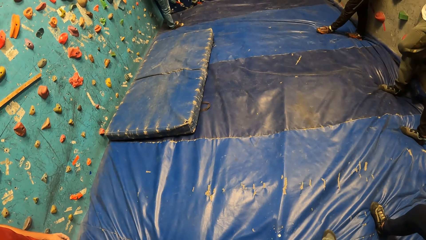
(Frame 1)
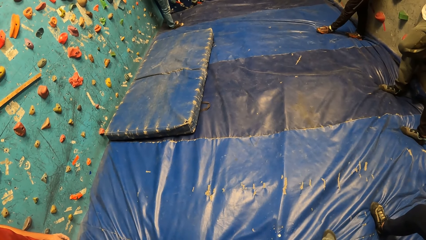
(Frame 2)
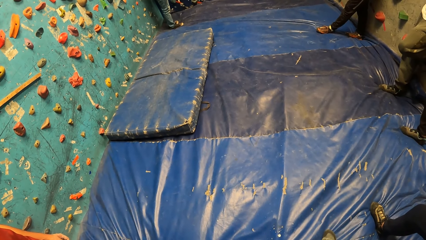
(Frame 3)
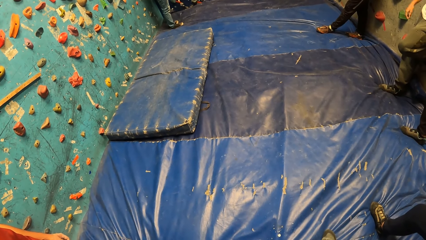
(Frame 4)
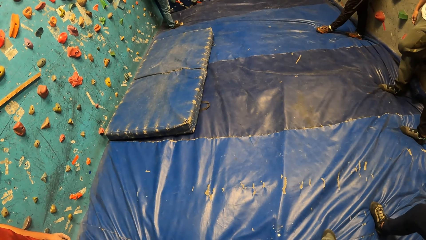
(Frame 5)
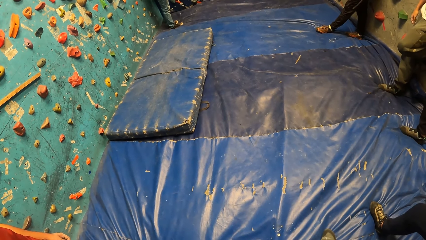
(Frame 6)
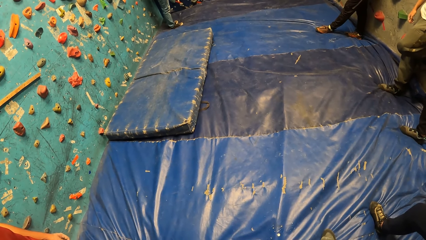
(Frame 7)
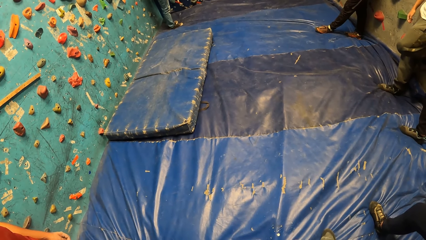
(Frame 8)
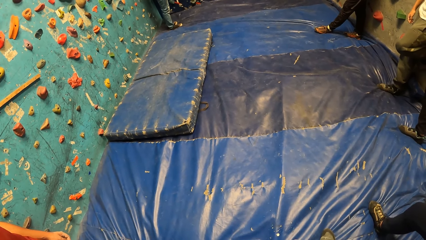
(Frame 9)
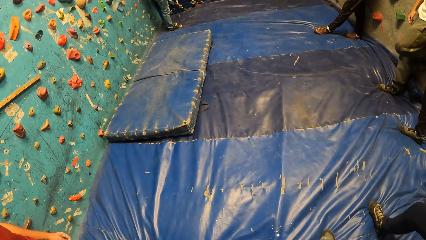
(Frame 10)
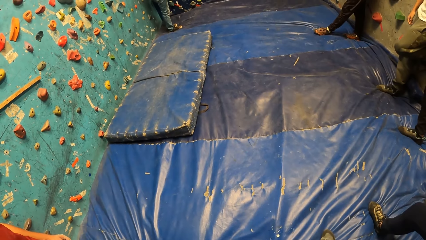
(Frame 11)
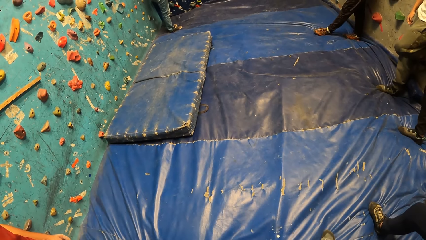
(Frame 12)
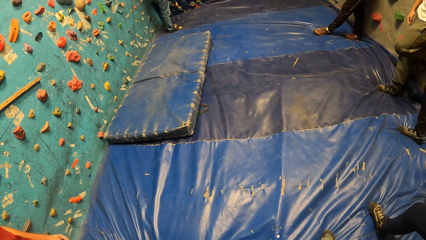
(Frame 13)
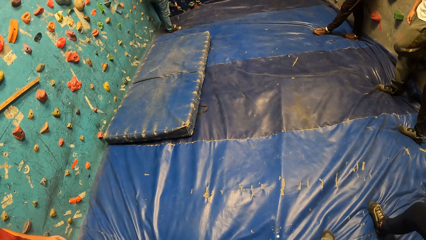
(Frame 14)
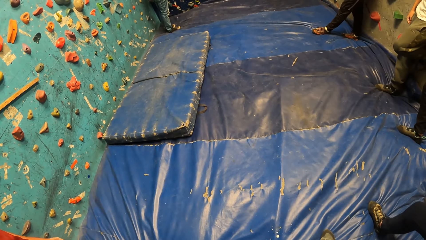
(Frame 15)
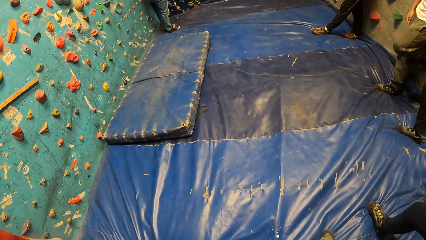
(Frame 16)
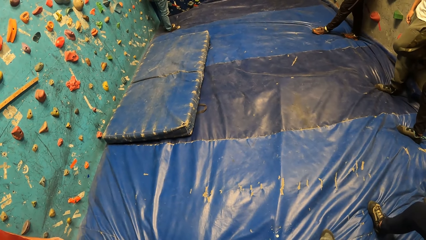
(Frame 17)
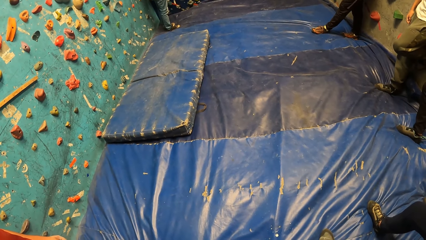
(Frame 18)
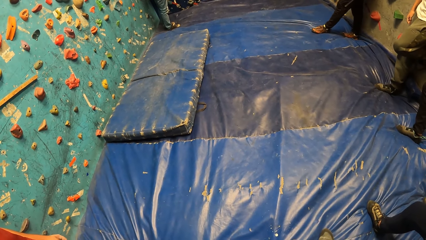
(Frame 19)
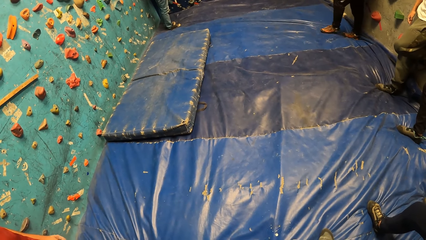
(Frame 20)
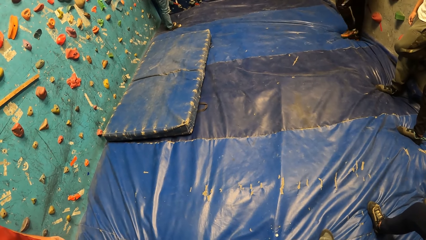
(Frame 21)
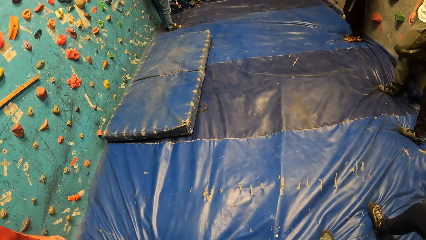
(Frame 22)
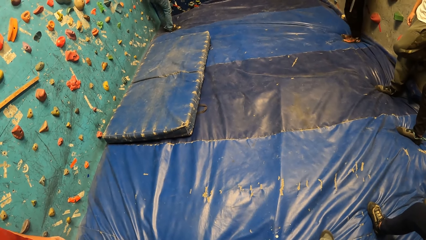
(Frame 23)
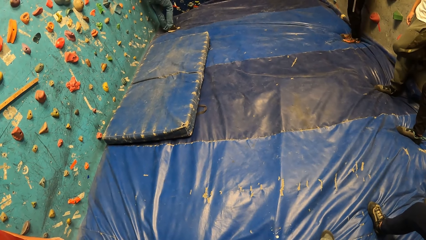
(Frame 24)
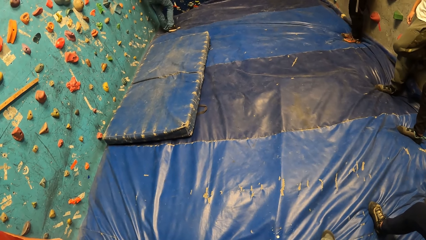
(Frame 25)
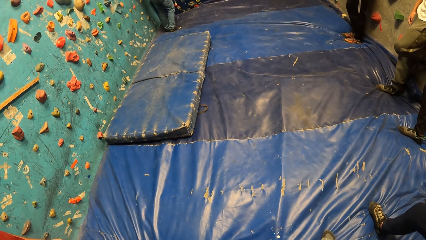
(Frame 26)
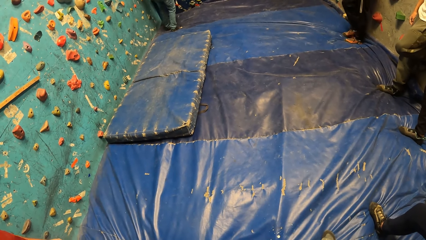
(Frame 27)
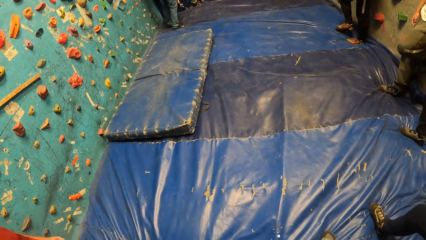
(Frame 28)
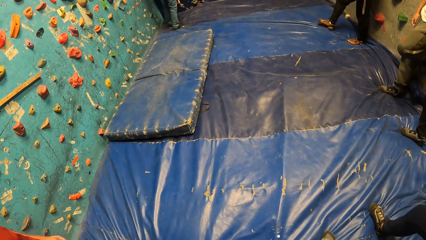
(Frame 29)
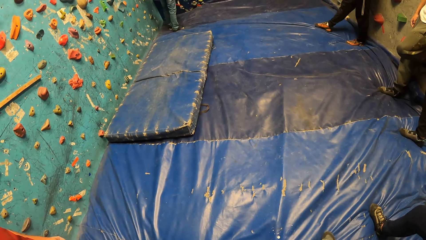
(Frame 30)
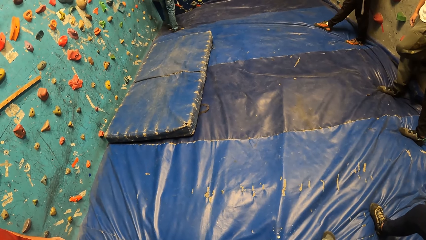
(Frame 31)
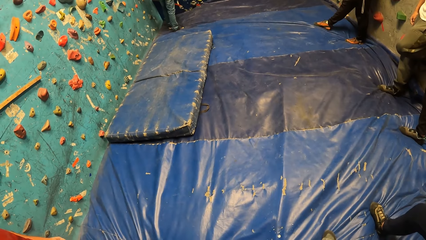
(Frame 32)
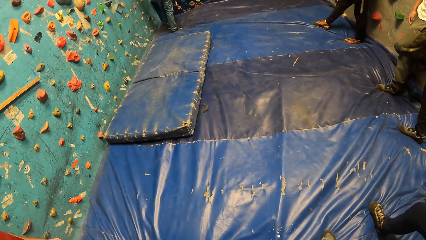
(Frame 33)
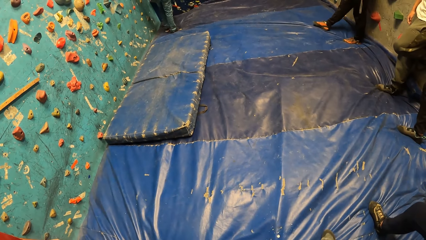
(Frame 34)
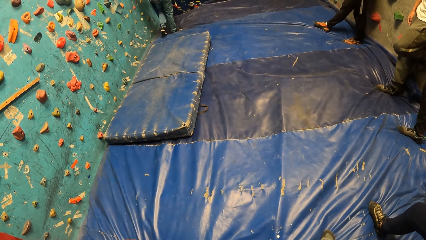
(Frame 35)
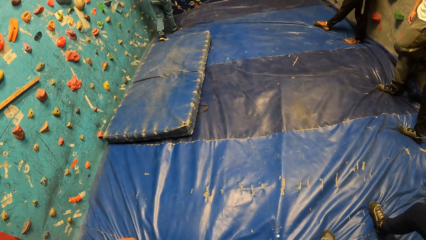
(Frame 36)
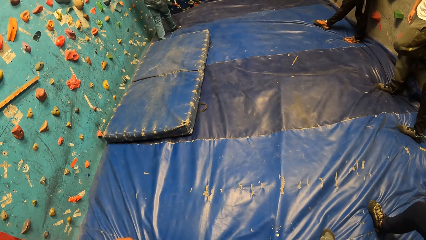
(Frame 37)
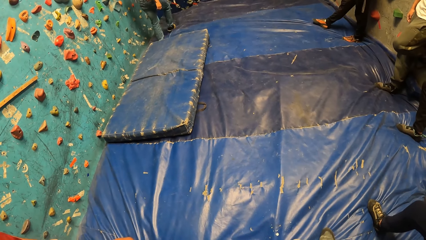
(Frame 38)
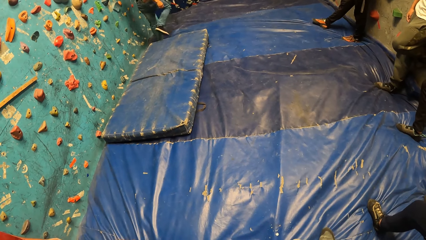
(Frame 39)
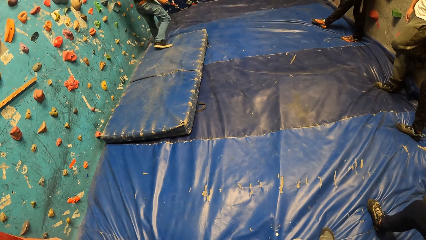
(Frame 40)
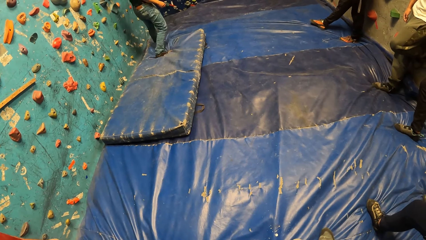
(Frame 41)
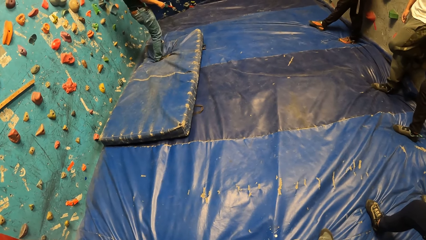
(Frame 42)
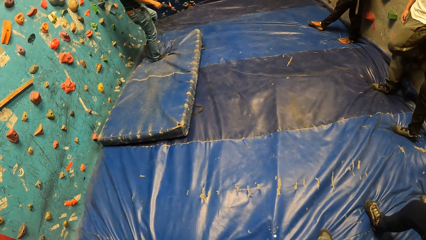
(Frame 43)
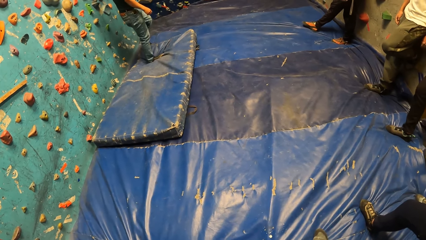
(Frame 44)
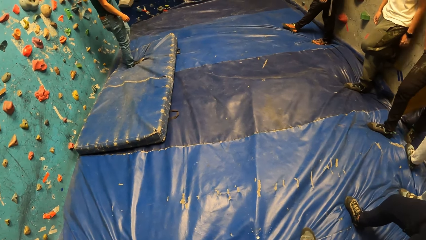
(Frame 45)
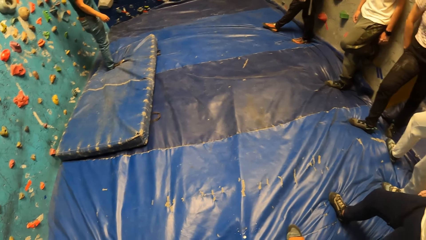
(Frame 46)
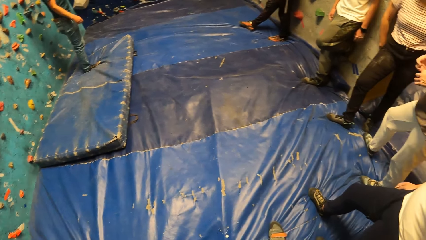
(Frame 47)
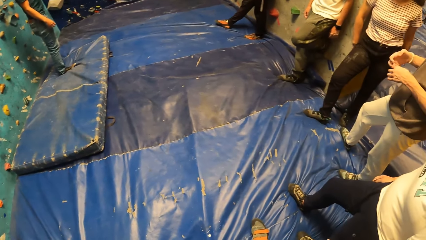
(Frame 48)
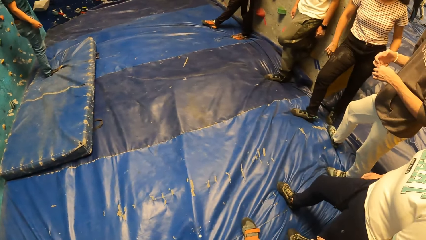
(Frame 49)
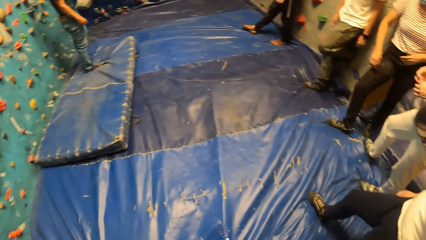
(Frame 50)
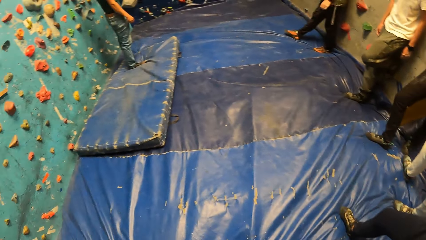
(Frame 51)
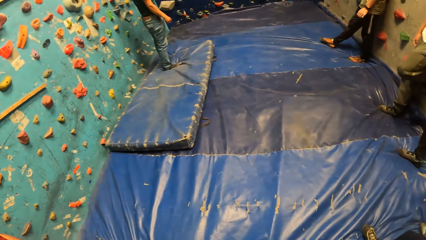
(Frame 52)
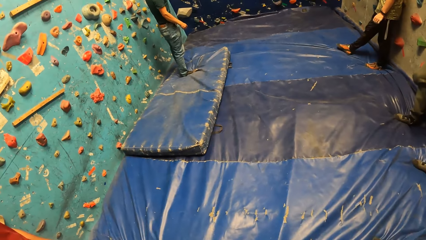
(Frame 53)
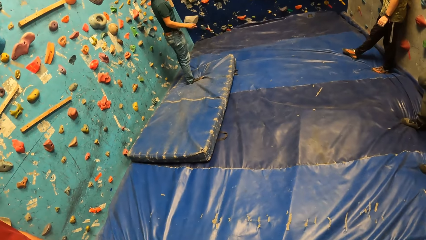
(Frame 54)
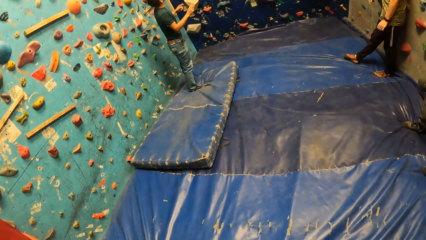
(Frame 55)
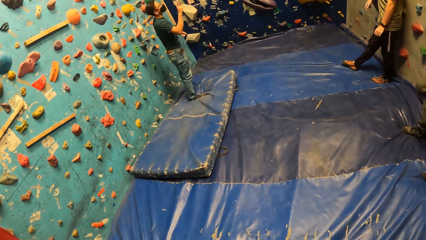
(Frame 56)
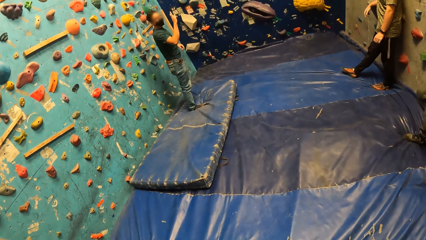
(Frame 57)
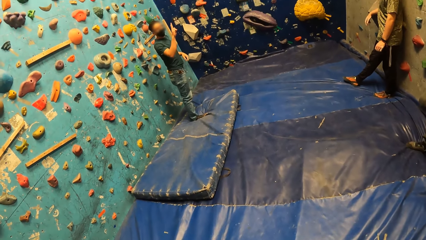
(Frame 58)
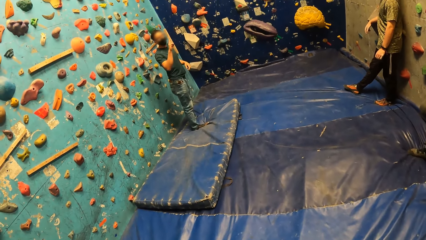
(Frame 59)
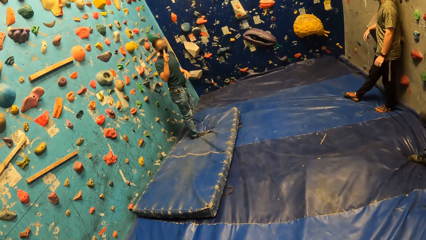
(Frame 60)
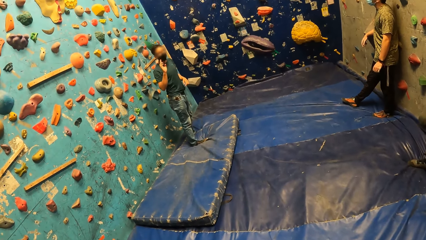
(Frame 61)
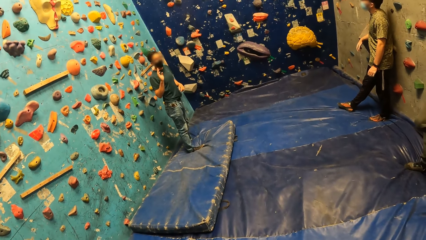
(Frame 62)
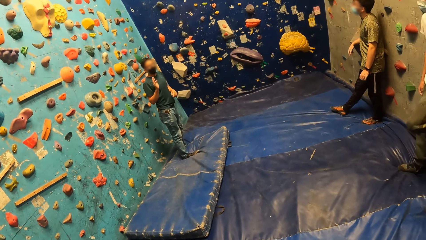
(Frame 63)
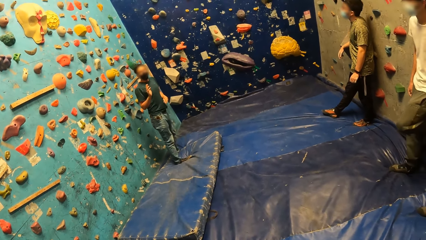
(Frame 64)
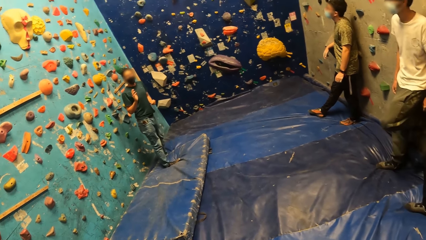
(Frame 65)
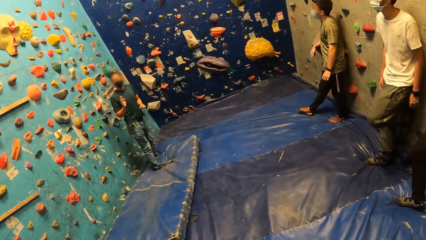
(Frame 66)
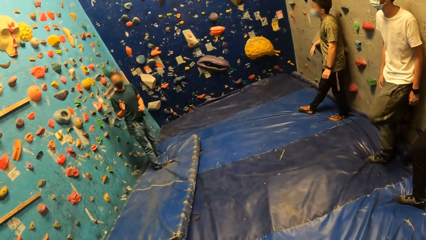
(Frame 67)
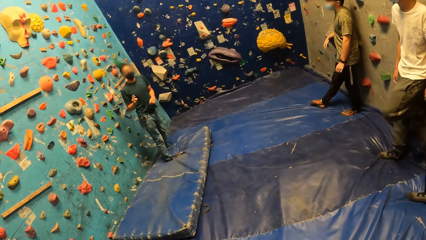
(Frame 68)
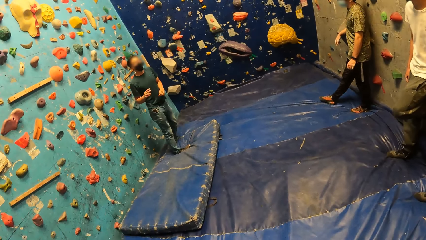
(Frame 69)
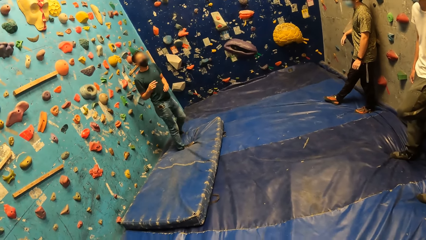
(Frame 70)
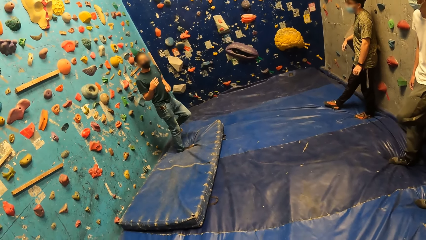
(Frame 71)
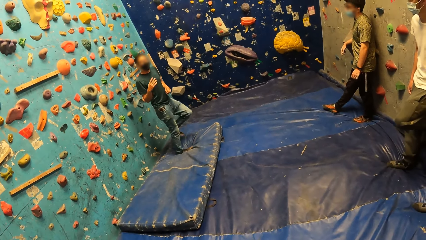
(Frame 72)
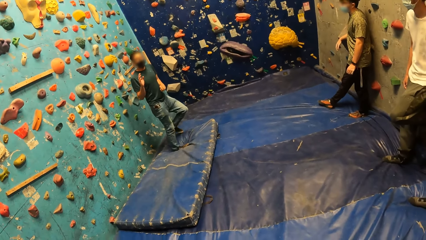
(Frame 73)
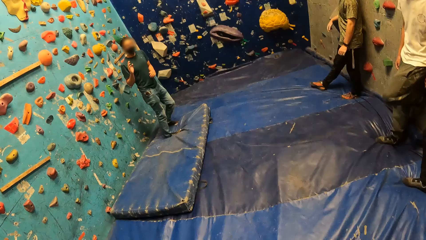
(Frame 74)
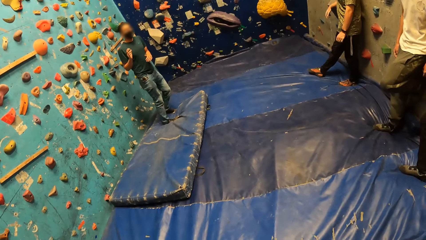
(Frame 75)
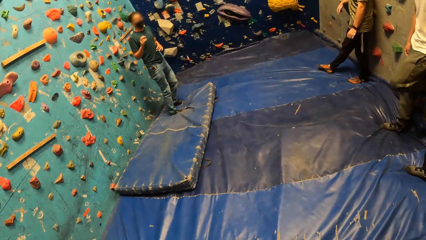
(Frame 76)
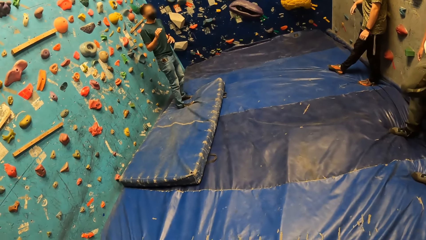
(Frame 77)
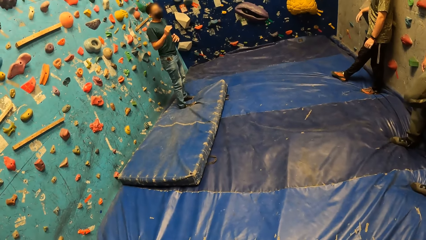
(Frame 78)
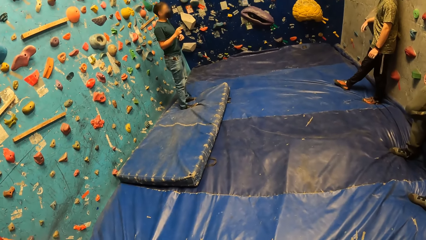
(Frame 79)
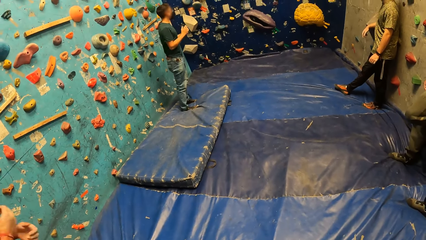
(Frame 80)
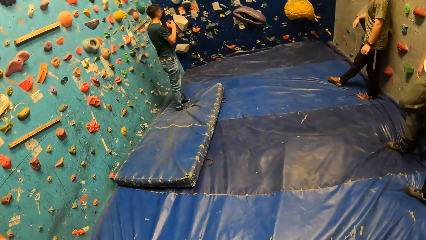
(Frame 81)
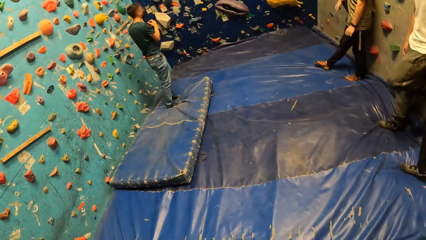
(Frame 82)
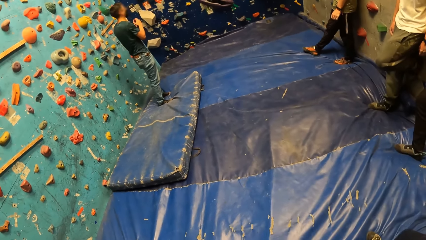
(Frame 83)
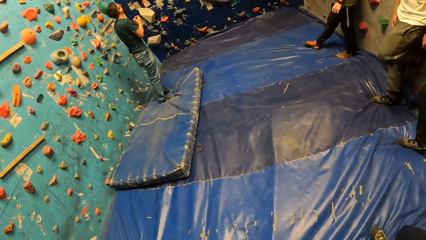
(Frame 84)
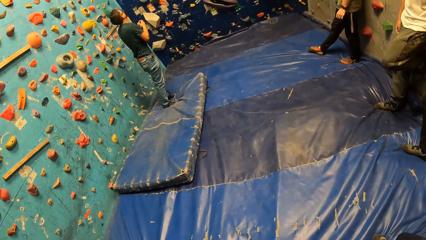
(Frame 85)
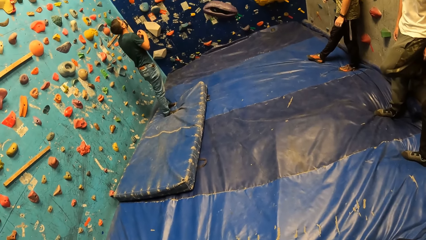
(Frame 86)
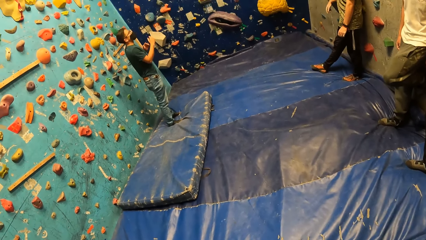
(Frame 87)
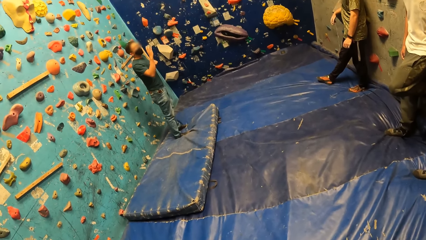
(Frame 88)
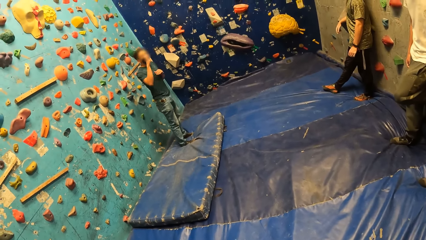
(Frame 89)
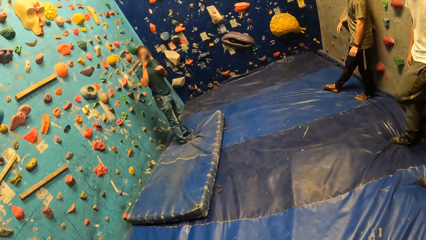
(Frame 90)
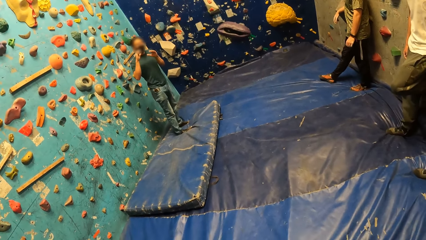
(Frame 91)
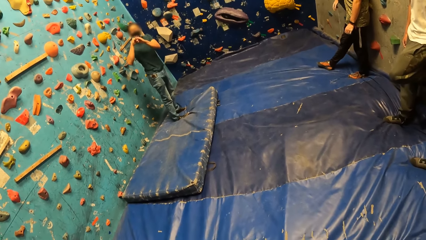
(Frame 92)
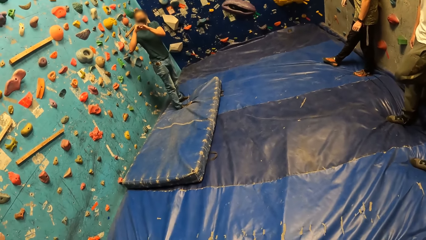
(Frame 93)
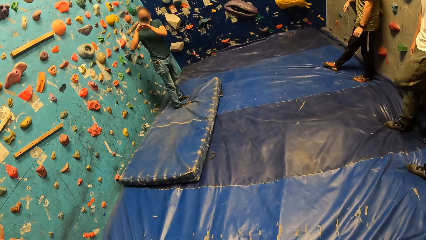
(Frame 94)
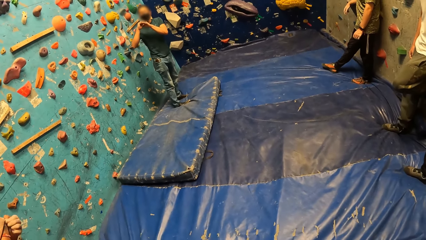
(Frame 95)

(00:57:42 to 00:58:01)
A man walks backwards in the climb wall room. The camera wearer looks around. The man points up in the climb wall room and converses in the climb wall room.
